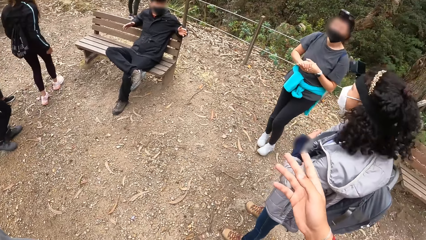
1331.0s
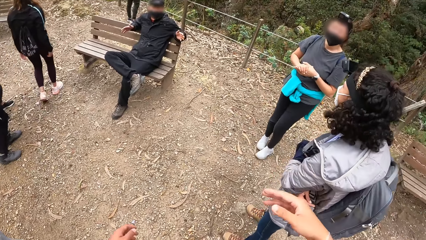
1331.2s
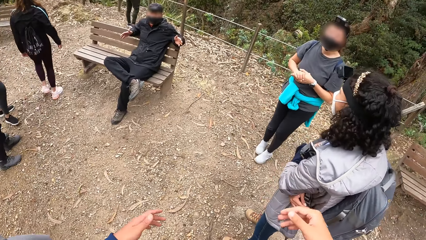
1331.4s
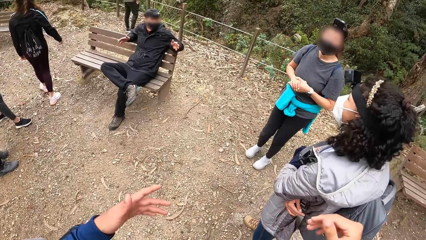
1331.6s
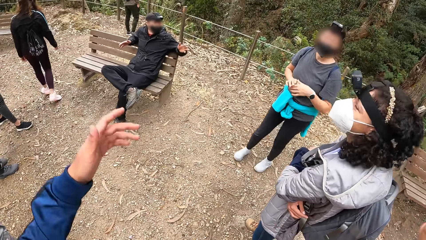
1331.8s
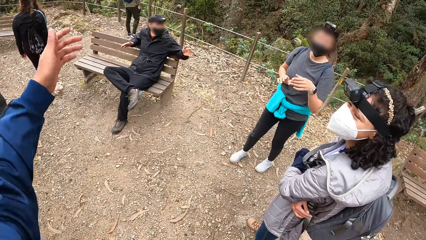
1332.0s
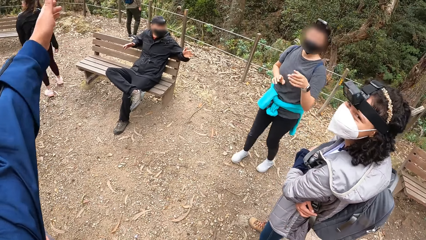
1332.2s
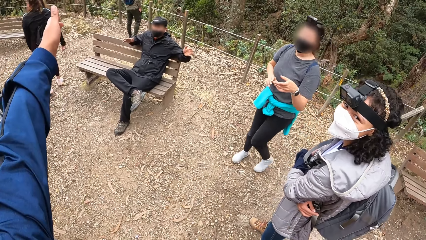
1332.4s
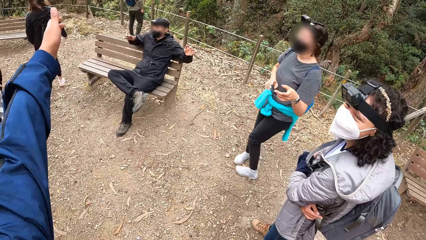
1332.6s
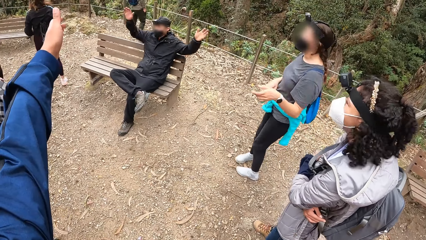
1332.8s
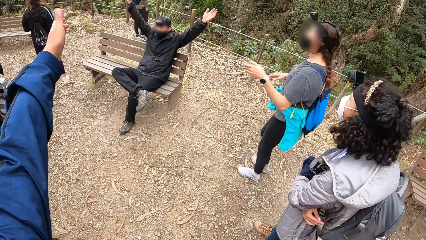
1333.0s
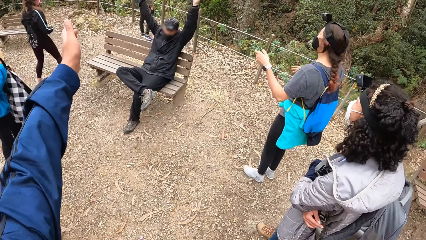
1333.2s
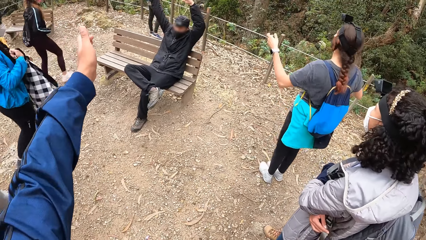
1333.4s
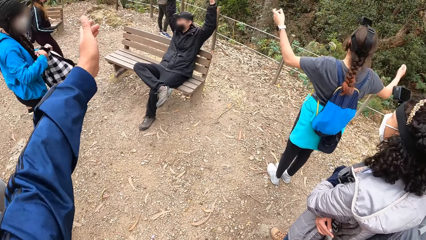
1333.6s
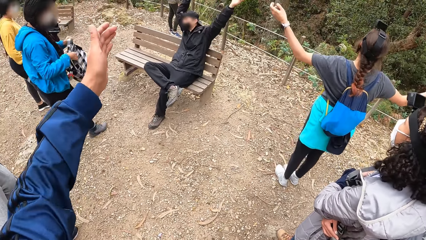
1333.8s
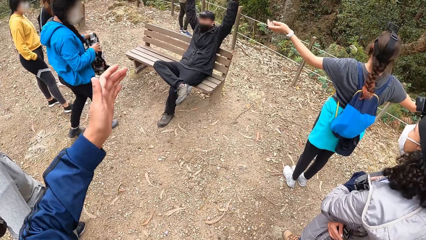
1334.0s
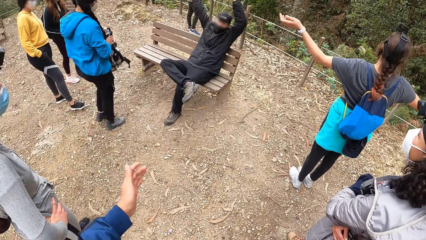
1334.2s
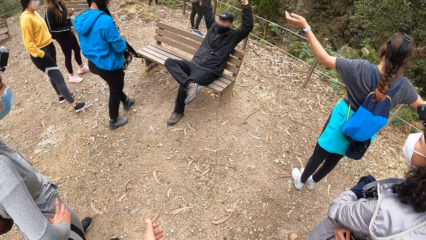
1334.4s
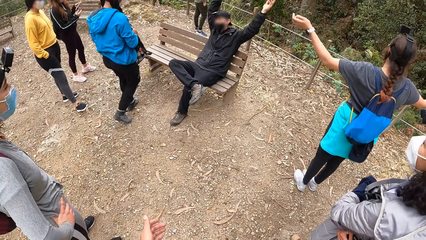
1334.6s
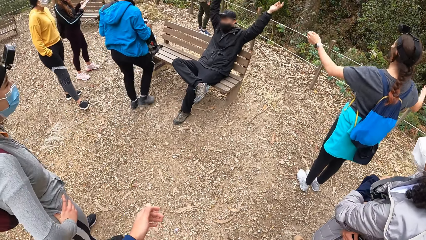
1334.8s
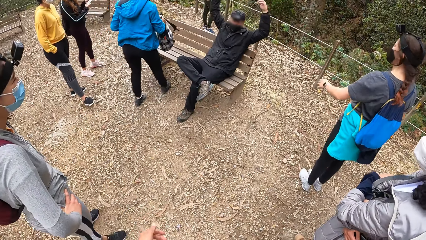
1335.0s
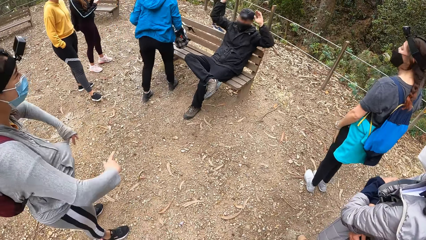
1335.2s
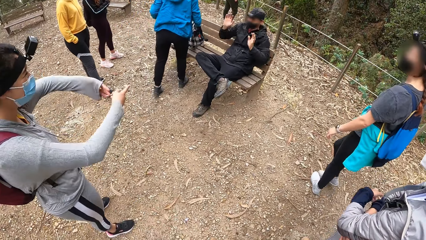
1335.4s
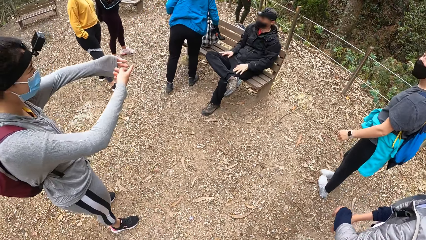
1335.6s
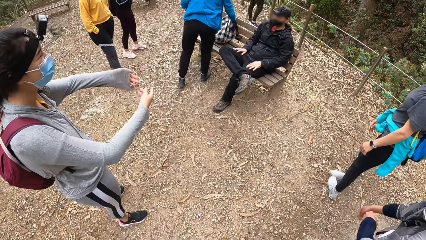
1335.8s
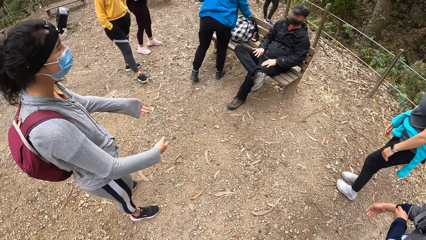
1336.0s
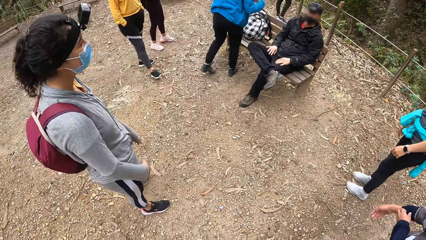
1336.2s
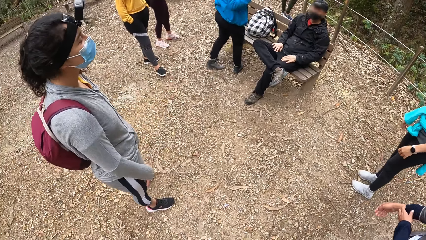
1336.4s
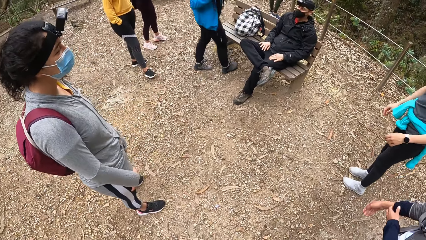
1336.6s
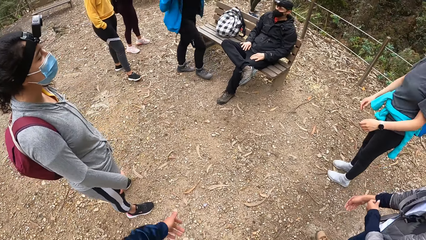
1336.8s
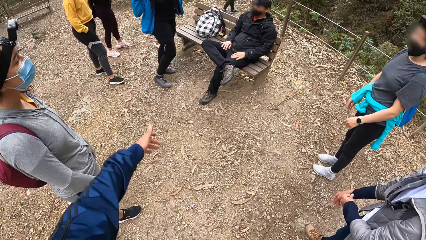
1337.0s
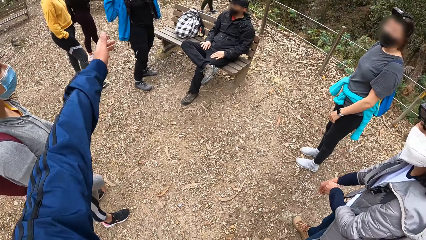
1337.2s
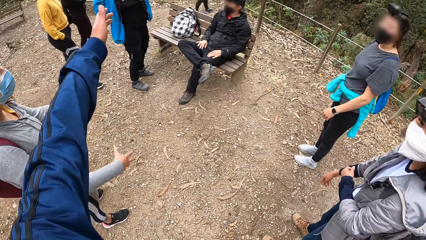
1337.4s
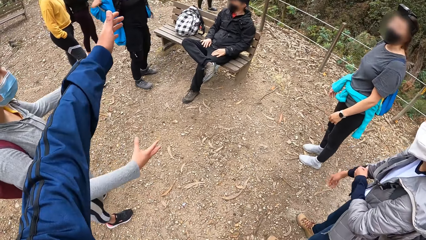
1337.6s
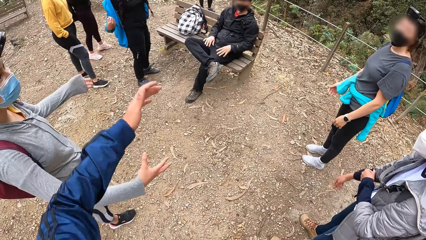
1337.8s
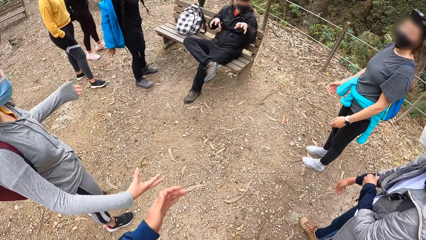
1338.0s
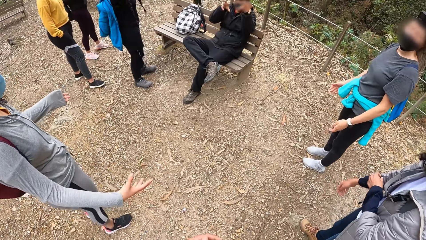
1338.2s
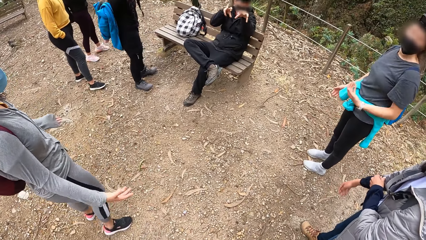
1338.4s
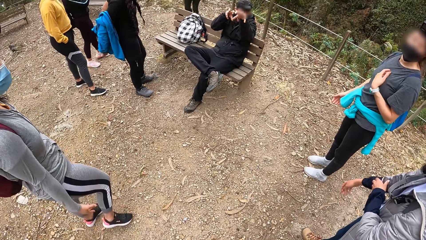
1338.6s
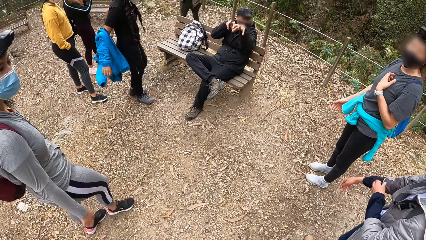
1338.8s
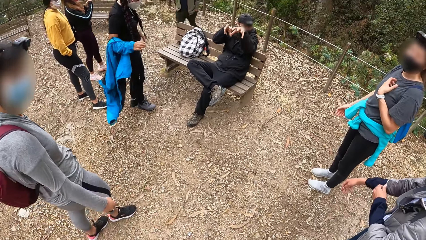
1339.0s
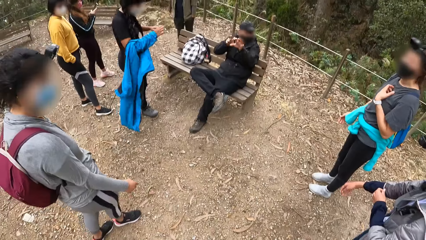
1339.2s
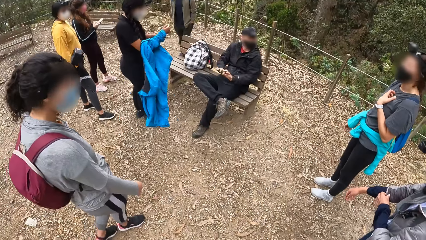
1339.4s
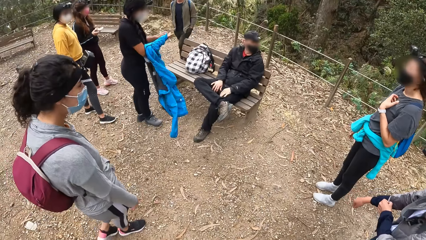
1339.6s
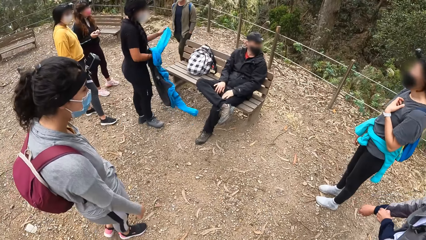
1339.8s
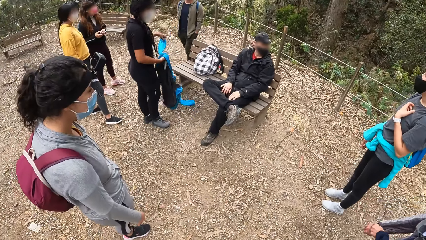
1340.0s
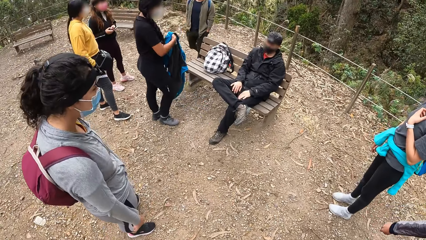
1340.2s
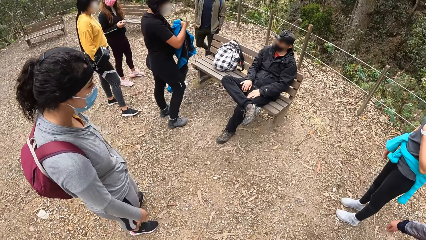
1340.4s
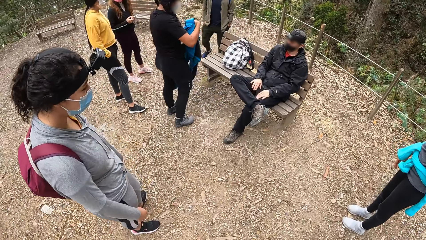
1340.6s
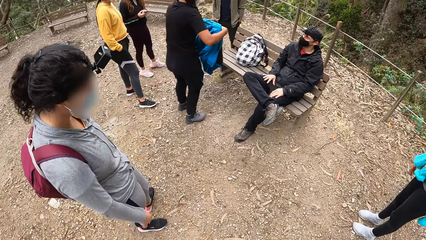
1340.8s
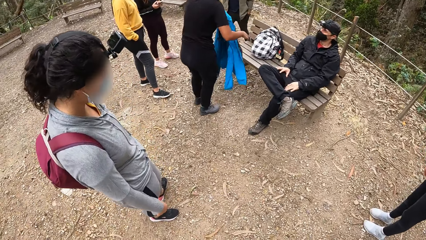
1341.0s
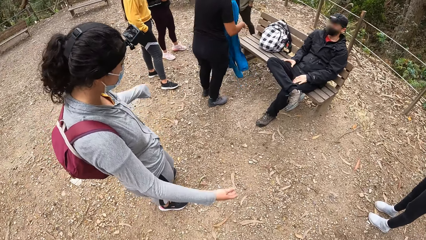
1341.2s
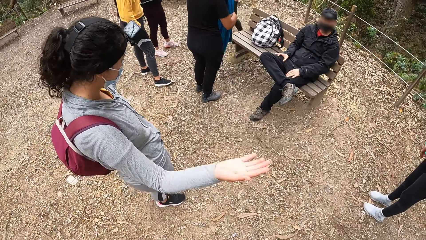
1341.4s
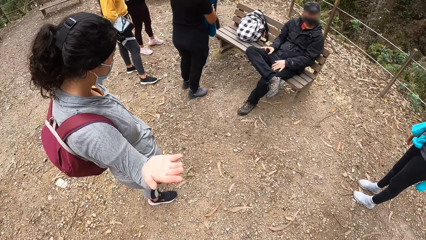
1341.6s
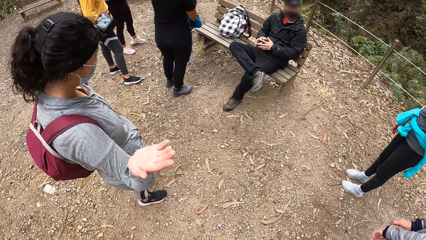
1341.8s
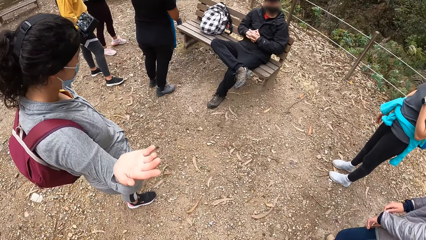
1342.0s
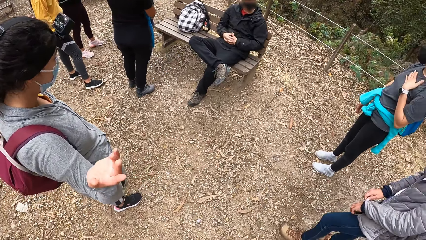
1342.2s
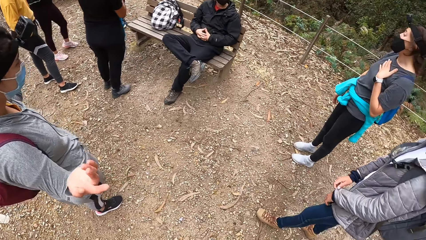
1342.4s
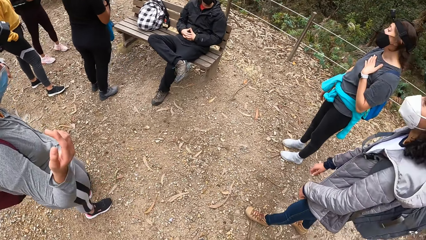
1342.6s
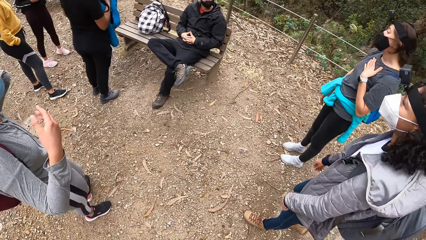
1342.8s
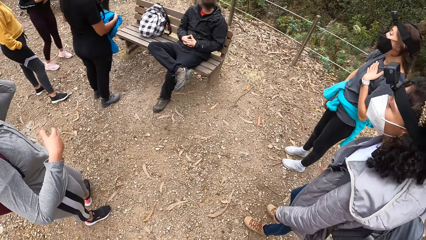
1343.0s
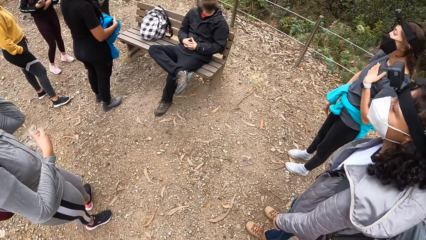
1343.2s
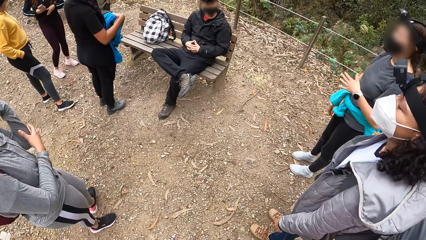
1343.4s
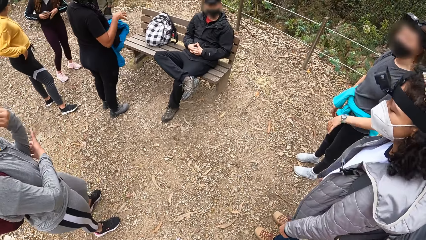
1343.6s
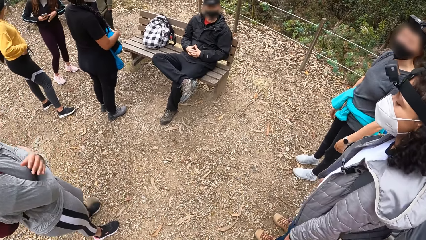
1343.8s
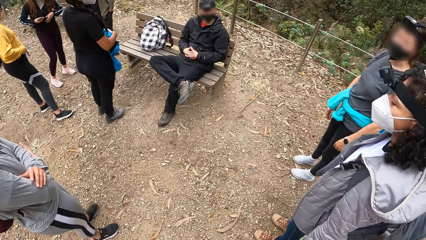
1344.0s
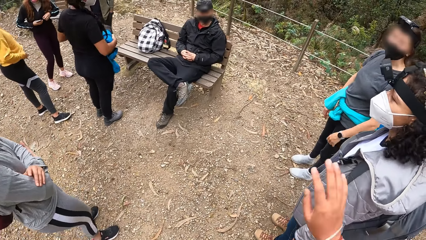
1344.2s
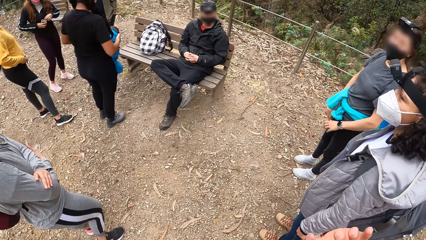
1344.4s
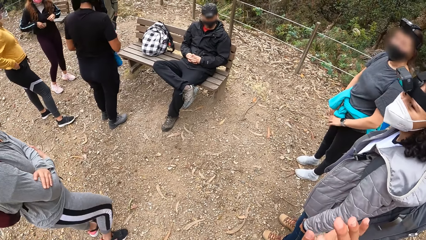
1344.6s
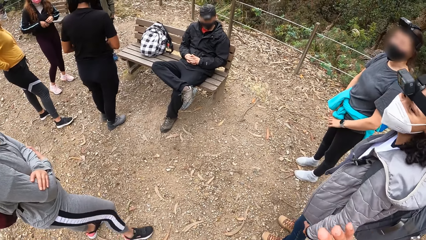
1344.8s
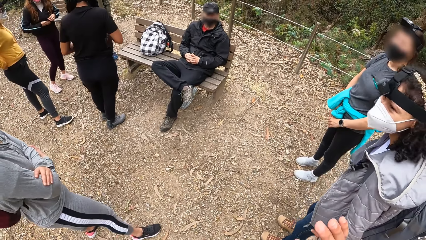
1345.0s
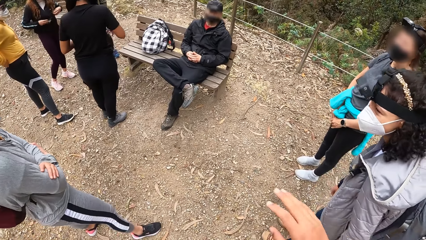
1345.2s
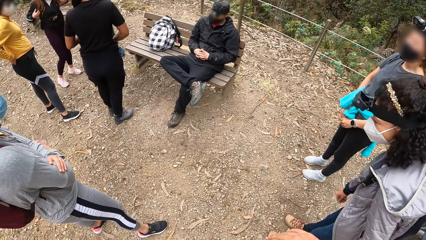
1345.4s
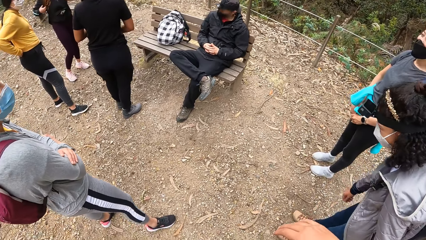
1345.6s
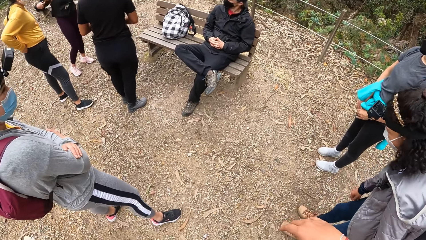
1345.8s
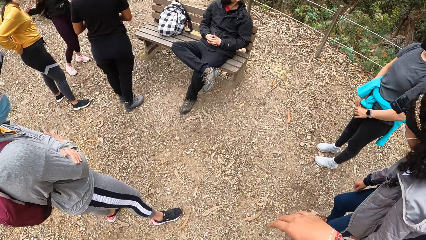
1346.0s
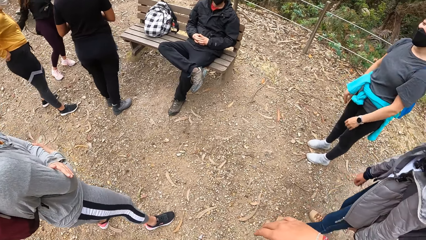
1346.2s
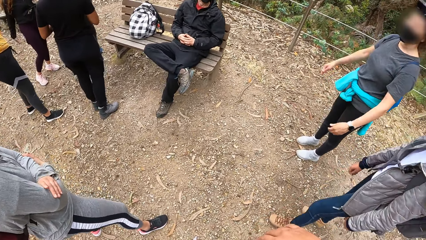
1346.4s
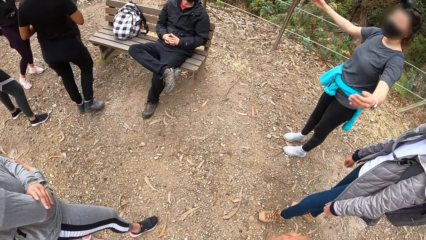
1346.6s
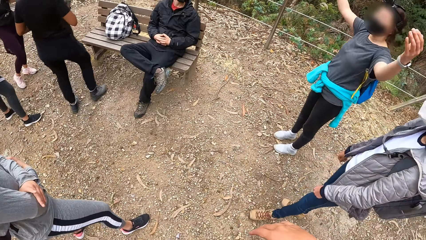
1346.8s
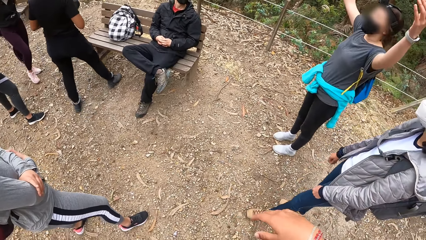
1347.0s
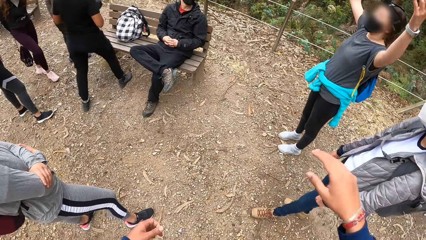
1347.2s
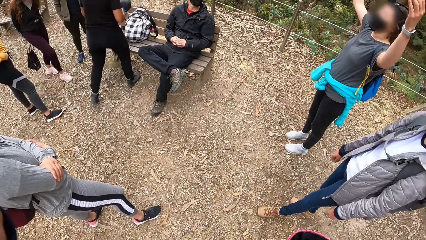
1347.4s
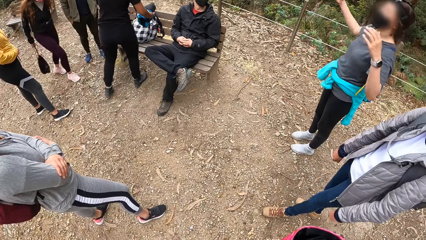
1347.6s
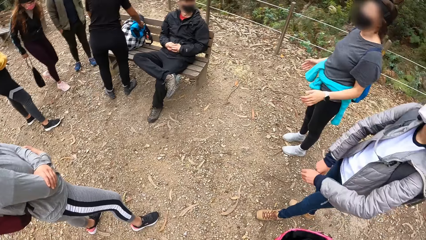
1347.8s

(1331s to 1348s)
The man waves both hands in the air. The camera wearer points with her left hand. Another man waves both hands in the air. A woman puts a backpack on a chair with her right hand. The woman removes her sweatshirt. The camera wearer points with her left hand again. She gestures with her right hand.
